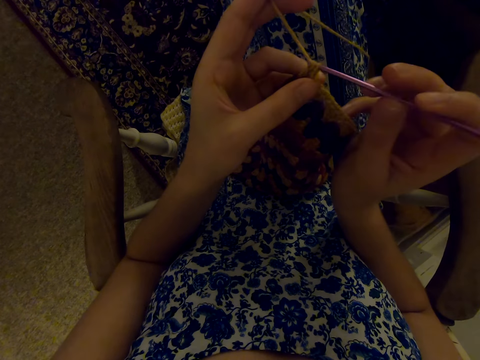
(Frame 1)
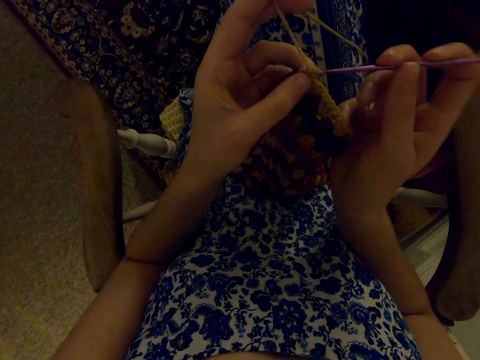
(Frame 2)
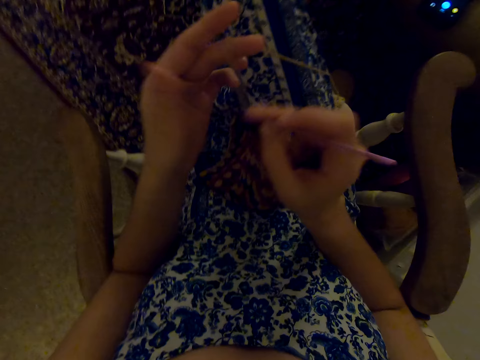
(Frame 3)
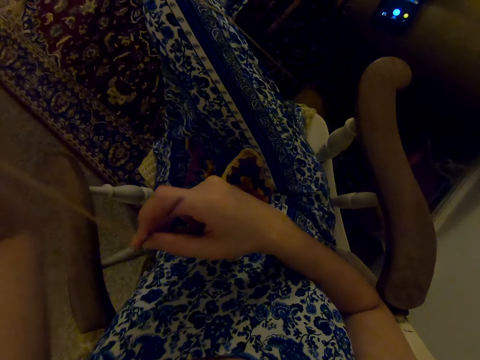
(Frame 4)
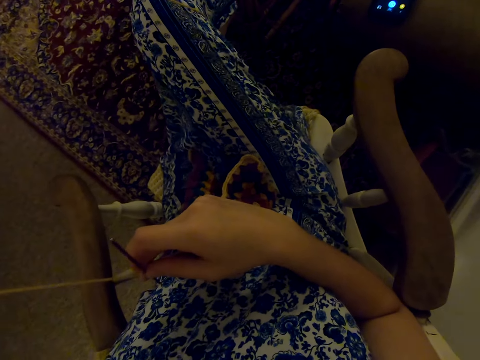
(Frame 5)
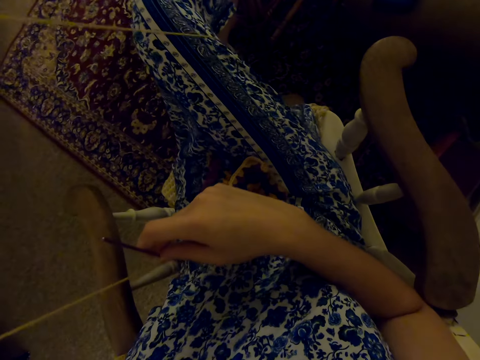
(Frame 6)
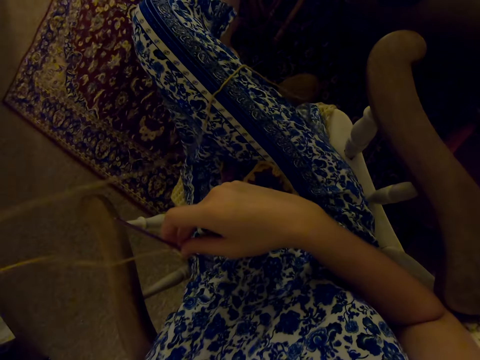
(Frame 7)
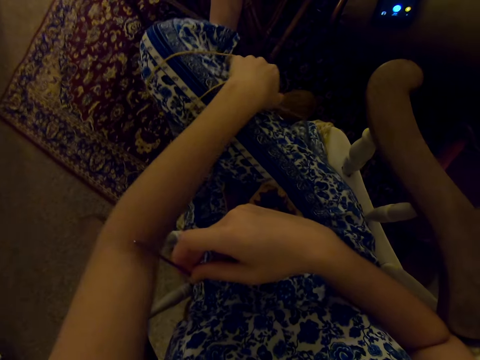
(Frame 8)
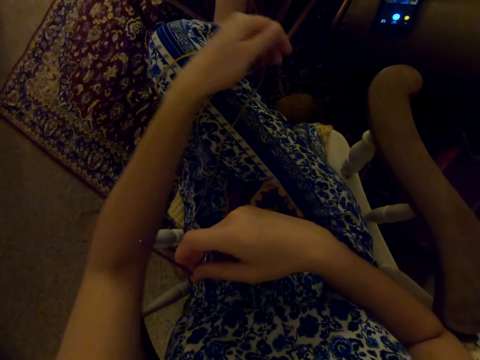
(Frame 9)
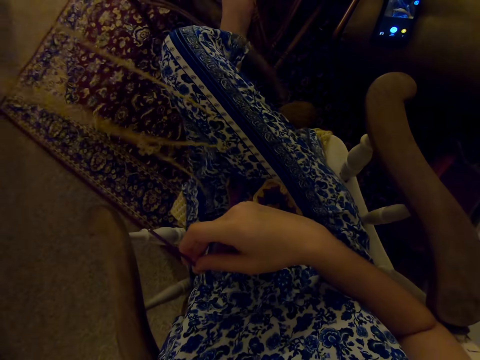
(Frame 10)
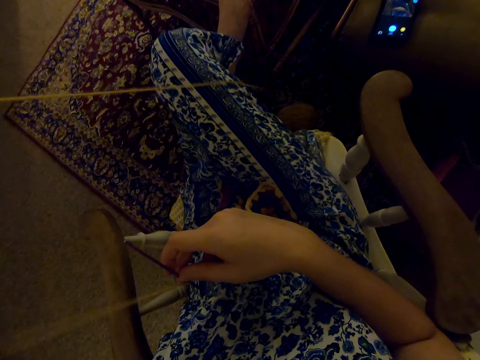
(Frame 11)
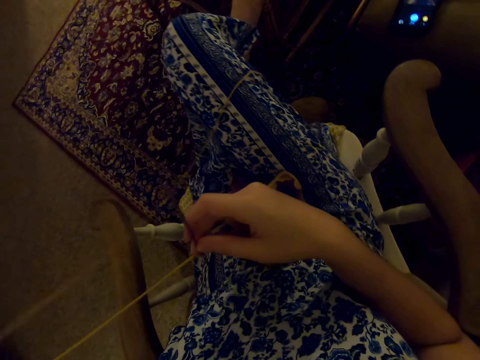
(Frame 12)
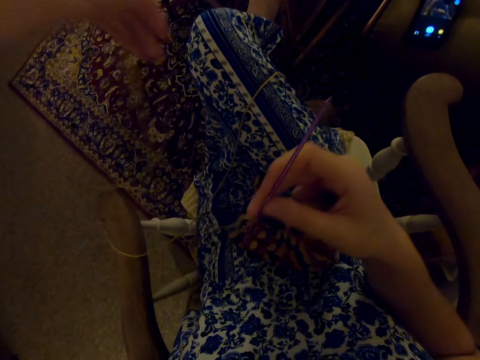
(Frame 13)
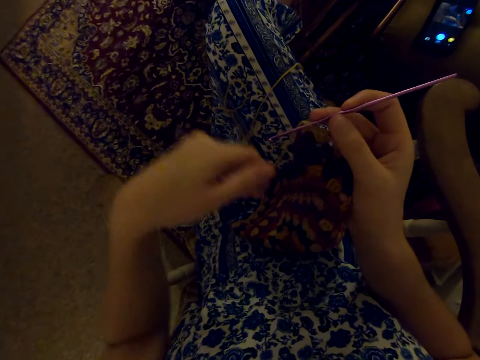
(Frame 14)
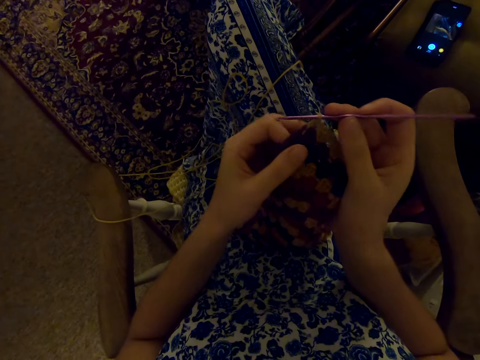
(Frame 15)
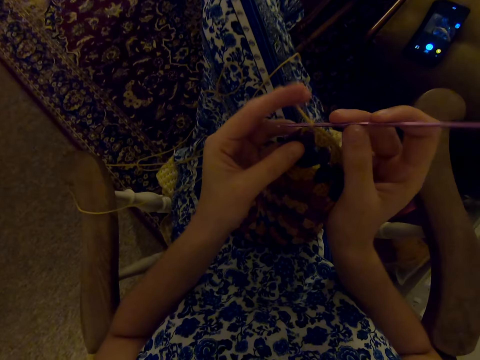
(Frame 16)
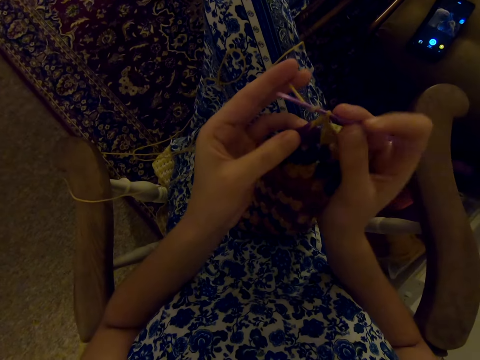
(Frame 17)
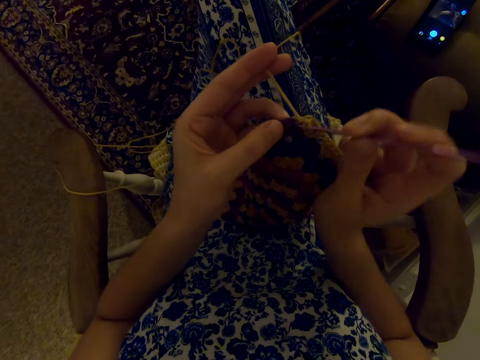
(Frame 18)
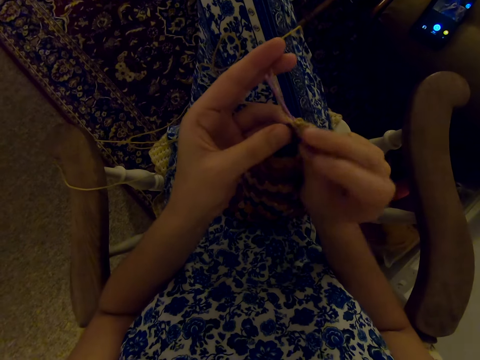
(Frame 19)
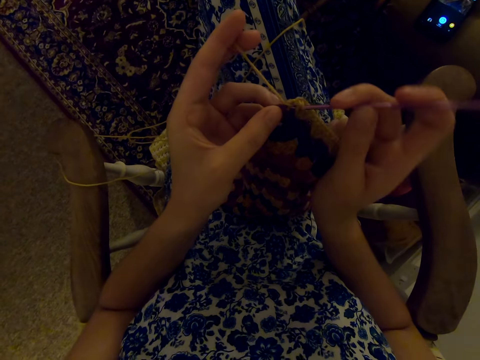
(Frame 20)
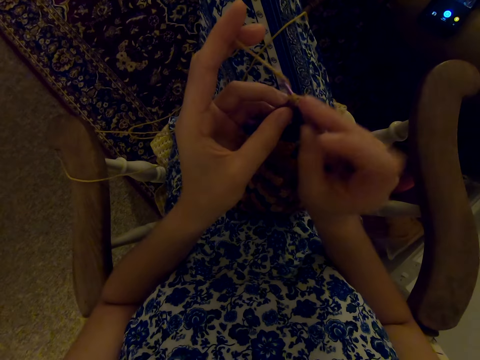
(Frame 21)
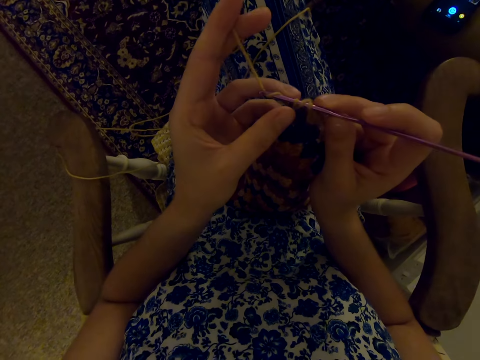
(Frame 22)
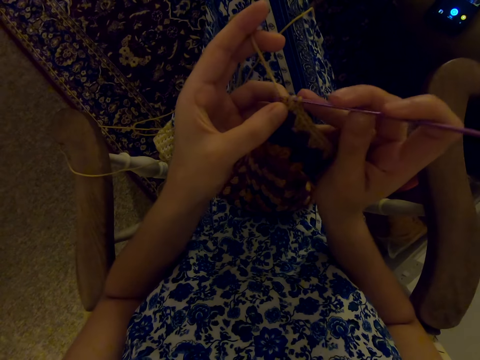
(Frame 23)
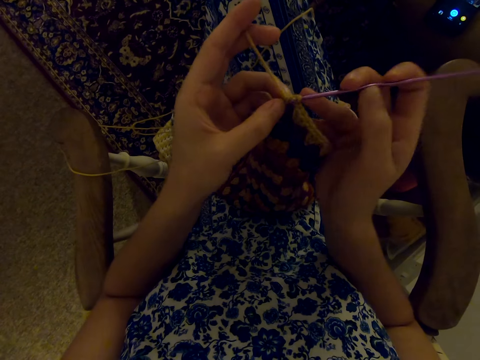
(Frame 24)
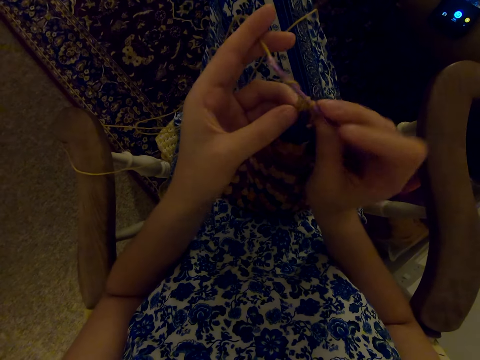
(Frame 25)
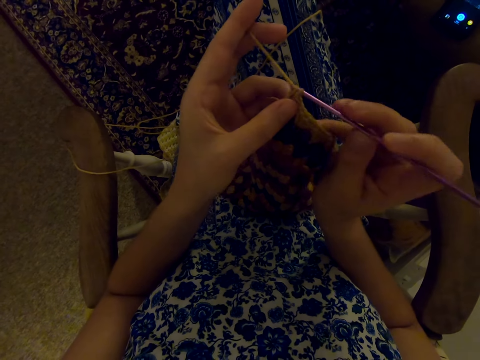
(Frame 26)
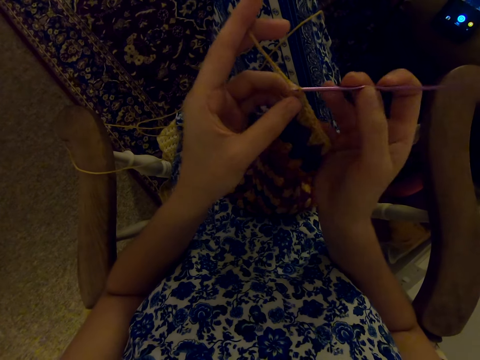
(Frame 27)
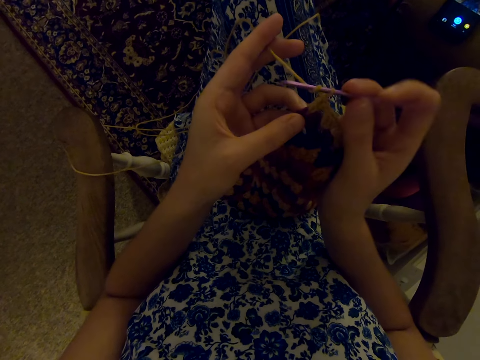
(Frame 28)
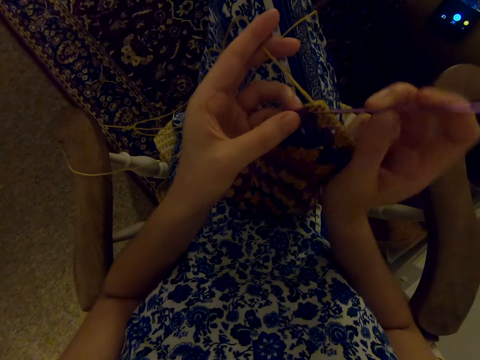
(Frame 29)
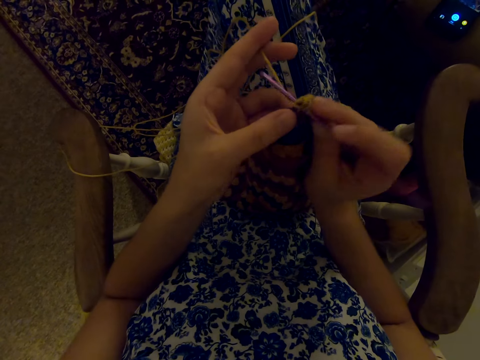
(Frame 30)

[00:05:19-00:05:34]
The camera wearer raises her left hand. She removes the thread from the thread ball with the left hand. She puts the thread on her lap. She puts her hand down. She knits.

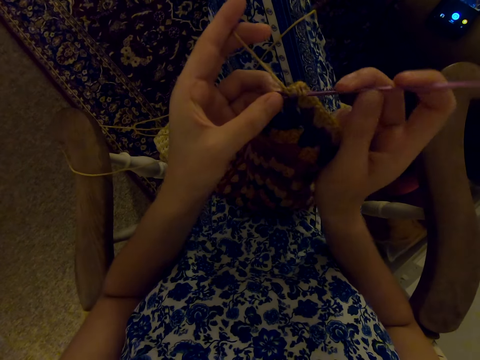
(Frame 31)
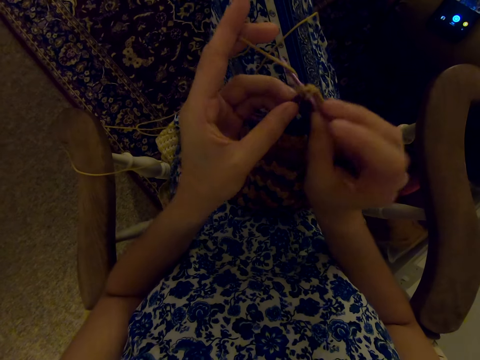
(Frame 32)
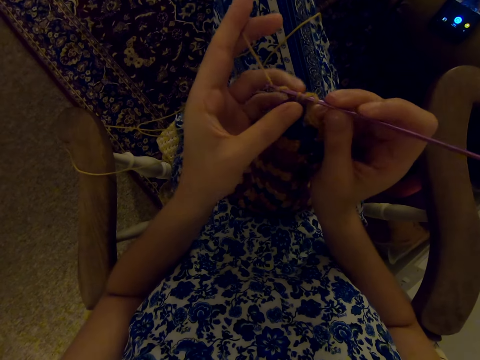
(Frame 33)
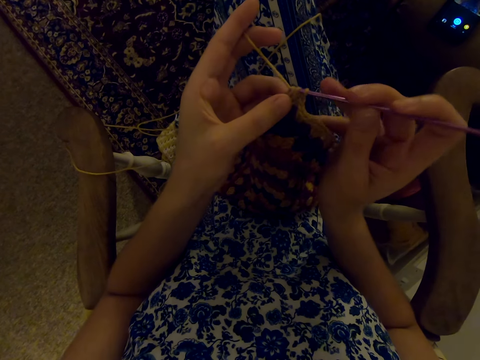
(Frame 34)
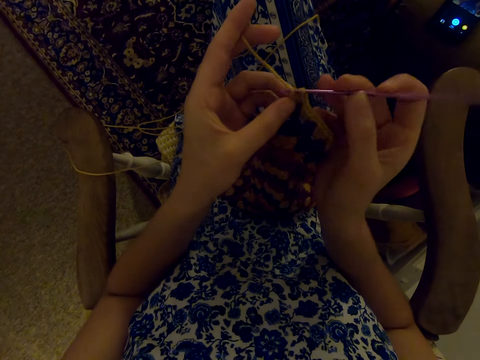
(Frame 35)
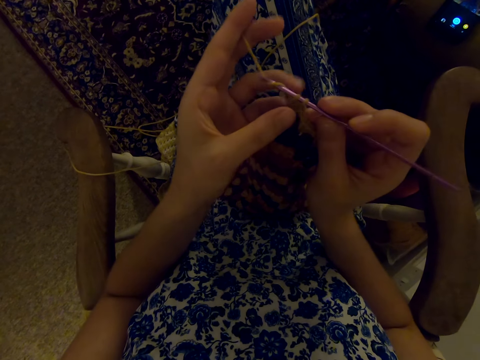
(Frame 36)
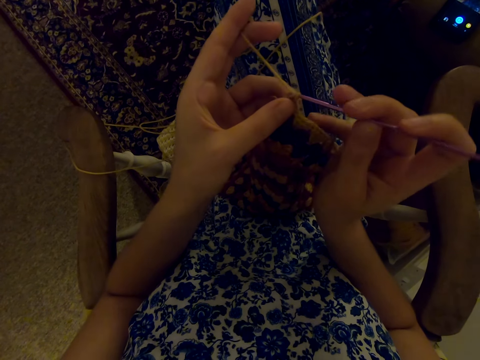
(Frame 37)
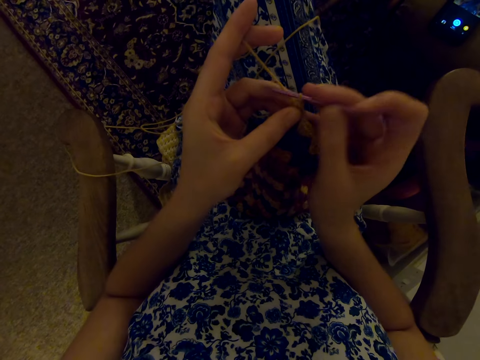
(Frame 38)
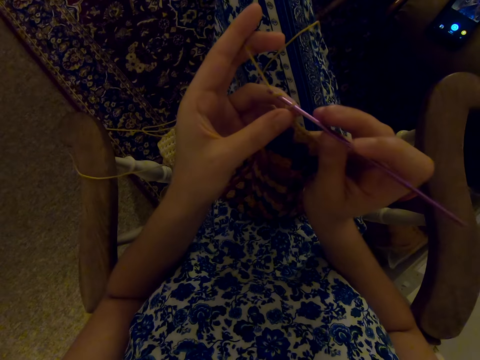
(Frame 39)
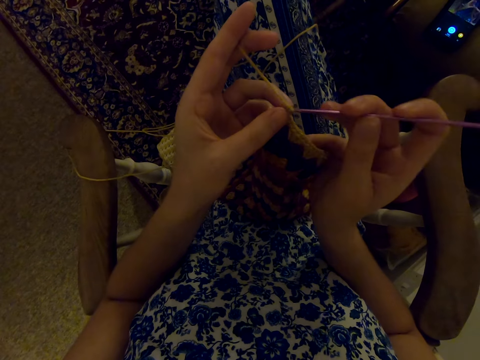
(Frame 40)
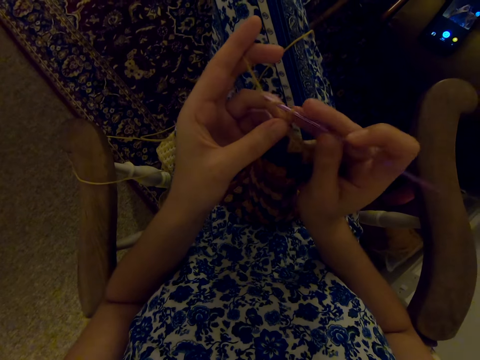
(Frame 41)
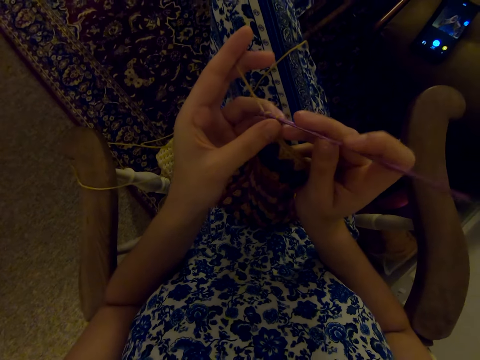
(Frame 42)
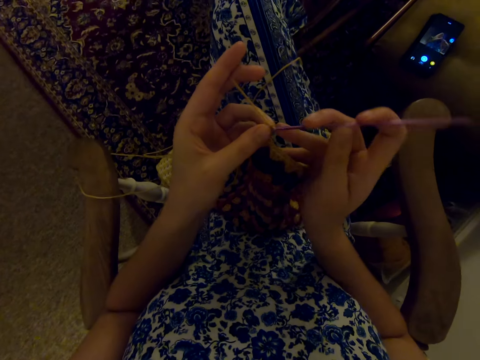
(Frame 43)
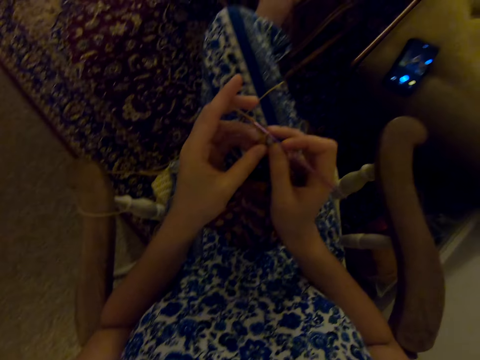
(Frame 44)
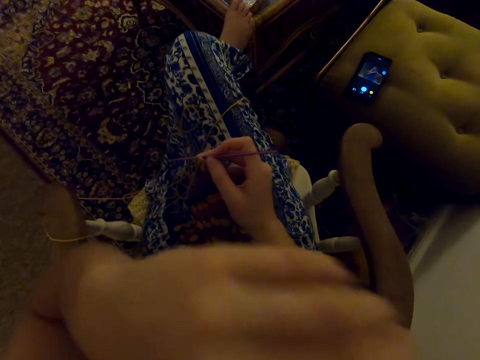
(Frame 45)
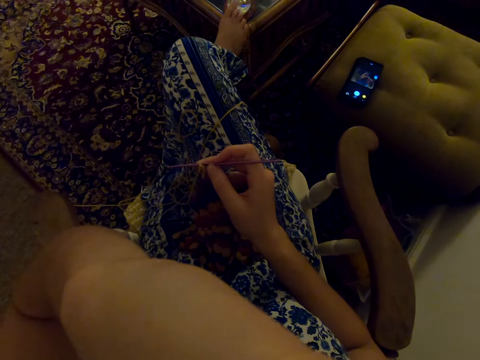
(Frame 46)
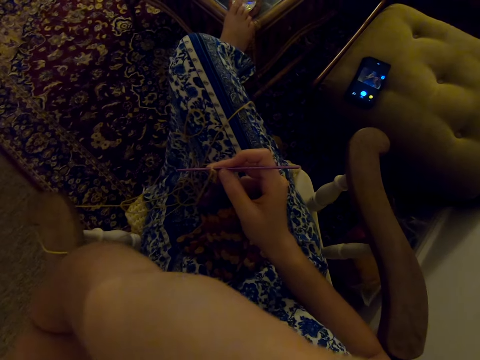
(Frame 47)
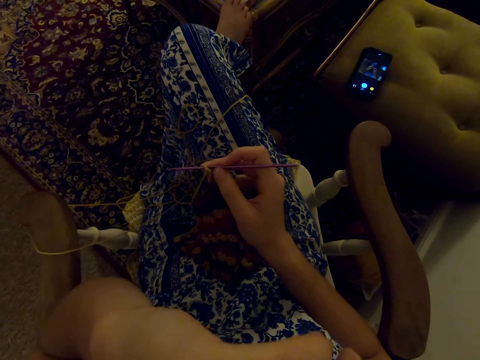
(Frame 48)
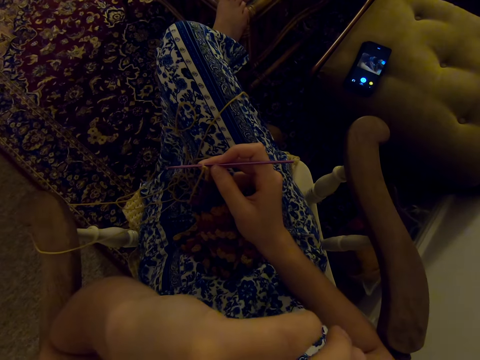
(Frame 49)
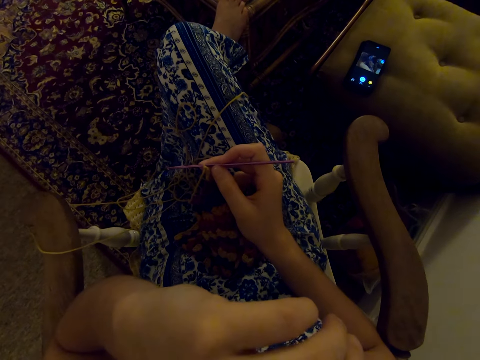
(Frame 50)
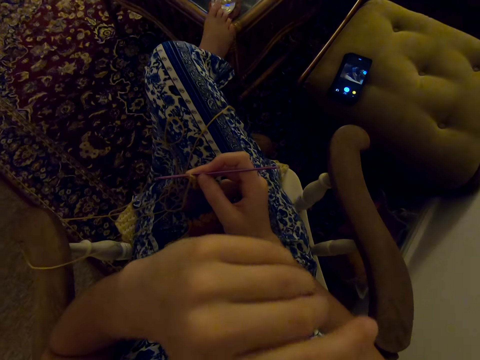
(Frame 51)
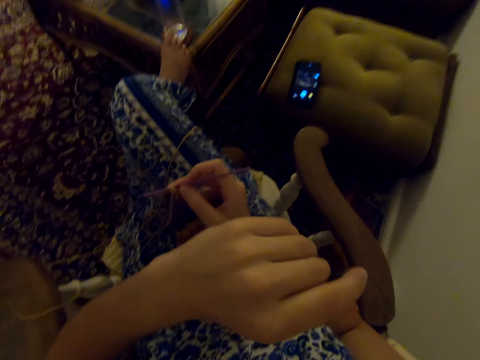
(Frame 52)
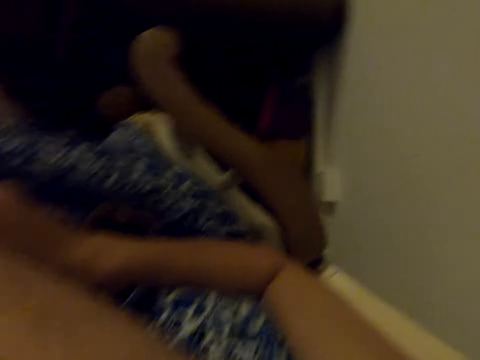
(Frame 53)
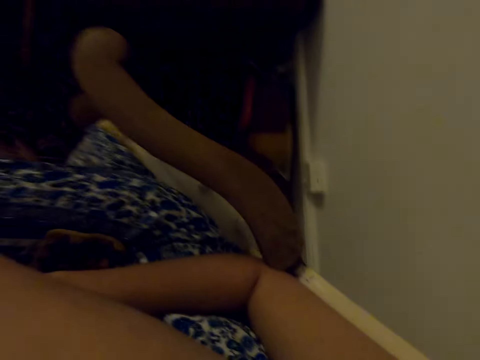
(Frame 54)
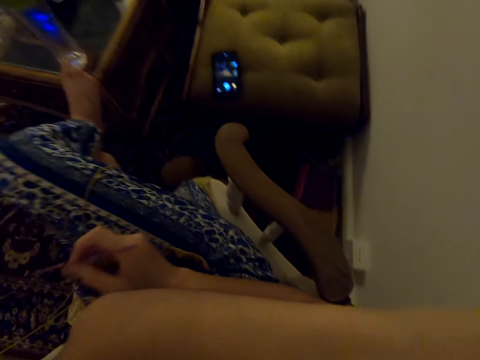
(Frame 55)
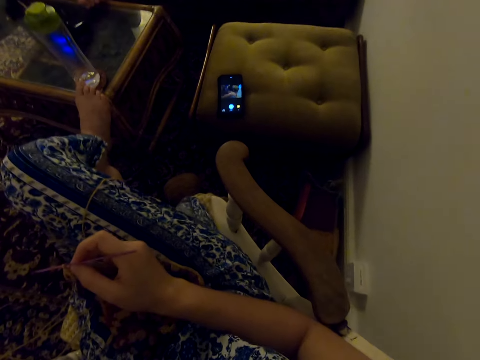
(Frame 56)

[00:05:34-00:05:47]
The camera wearer covers her mouth with the left hand while yawning. She lifts her hand. She covers her mouth with the left hand while sneezing.
